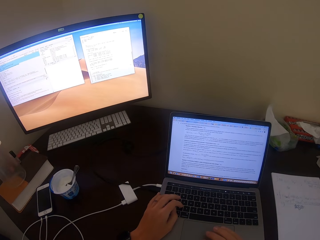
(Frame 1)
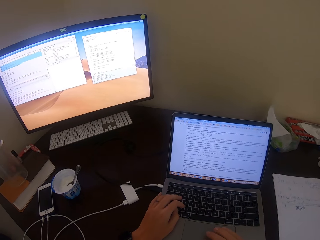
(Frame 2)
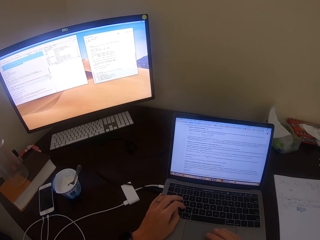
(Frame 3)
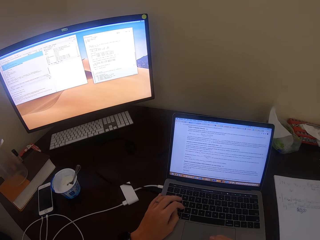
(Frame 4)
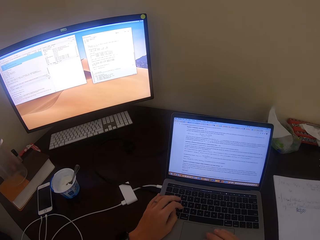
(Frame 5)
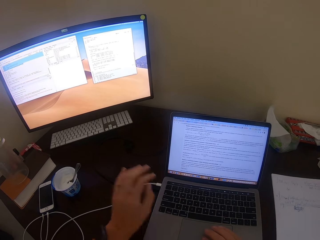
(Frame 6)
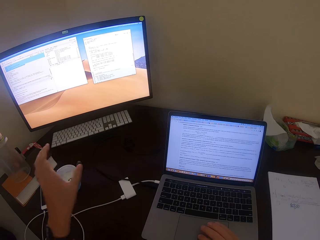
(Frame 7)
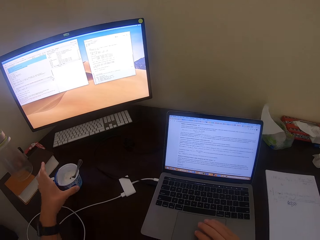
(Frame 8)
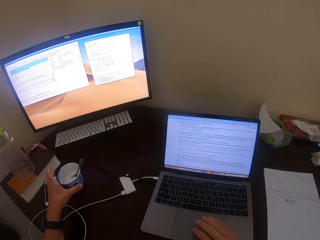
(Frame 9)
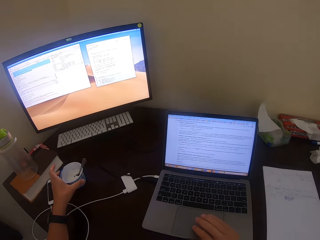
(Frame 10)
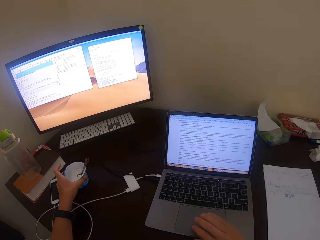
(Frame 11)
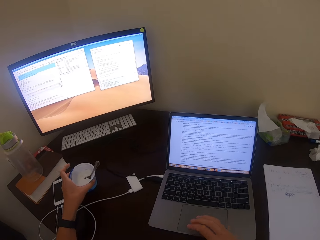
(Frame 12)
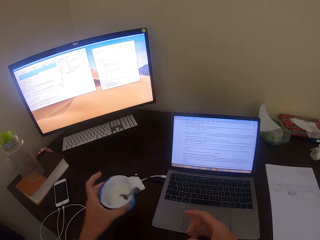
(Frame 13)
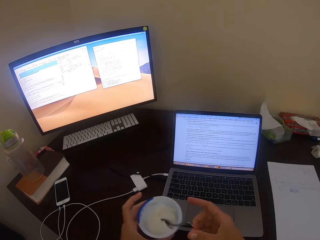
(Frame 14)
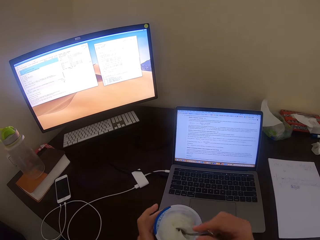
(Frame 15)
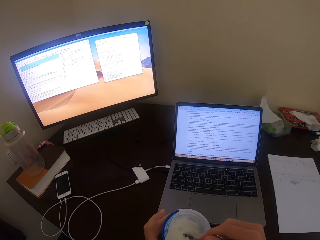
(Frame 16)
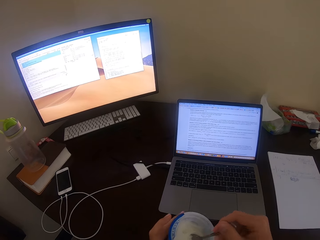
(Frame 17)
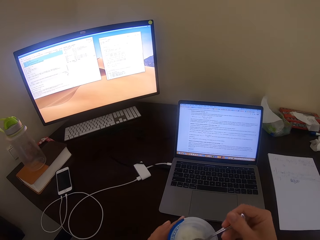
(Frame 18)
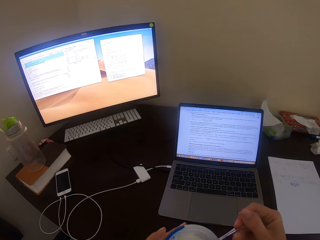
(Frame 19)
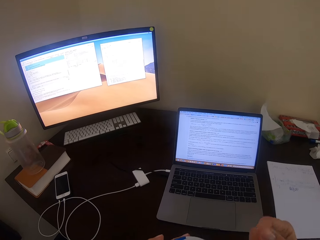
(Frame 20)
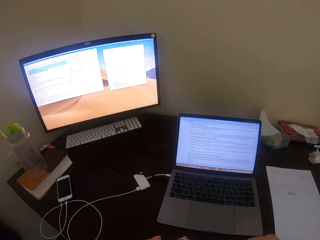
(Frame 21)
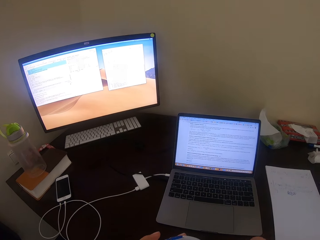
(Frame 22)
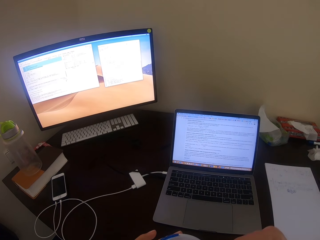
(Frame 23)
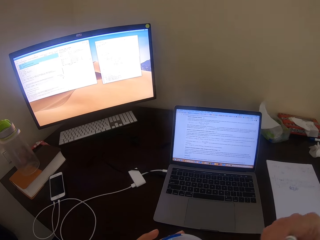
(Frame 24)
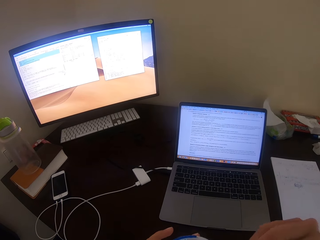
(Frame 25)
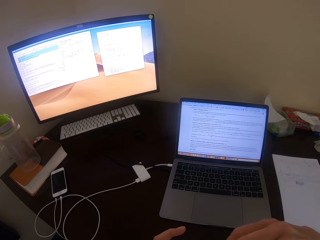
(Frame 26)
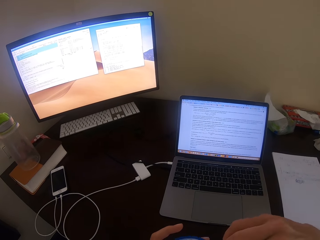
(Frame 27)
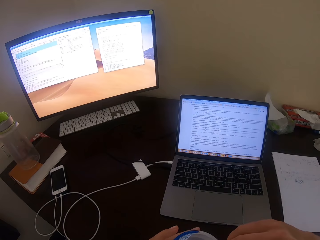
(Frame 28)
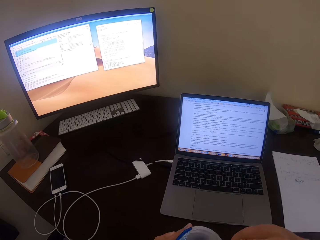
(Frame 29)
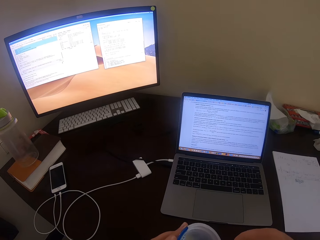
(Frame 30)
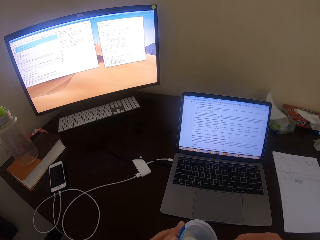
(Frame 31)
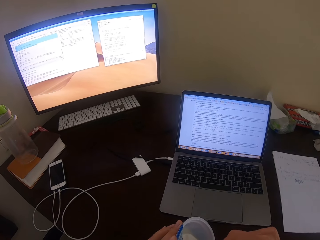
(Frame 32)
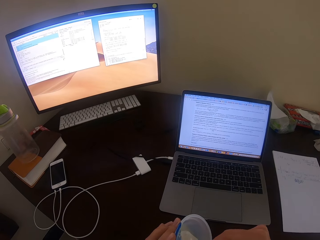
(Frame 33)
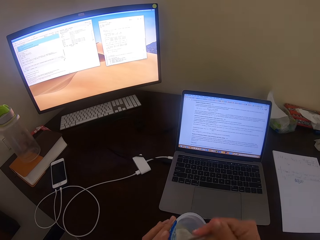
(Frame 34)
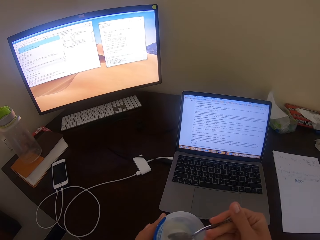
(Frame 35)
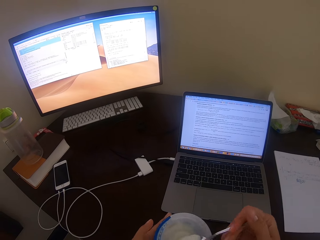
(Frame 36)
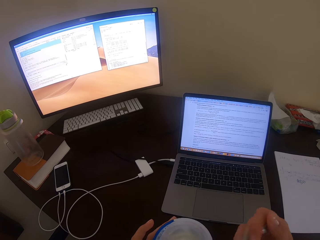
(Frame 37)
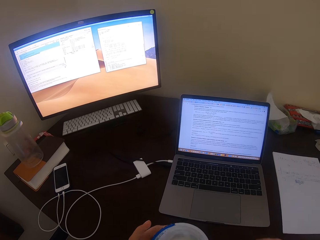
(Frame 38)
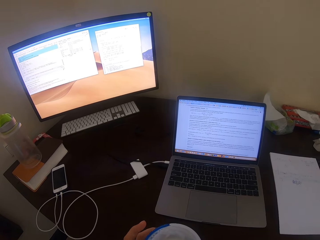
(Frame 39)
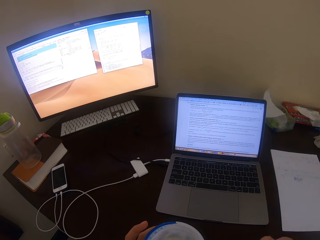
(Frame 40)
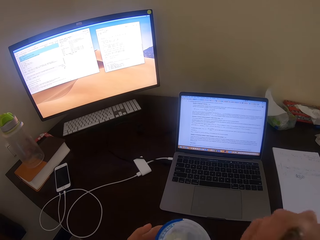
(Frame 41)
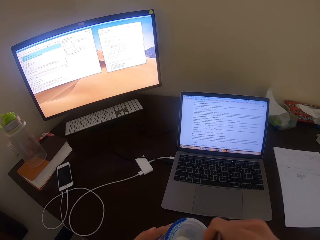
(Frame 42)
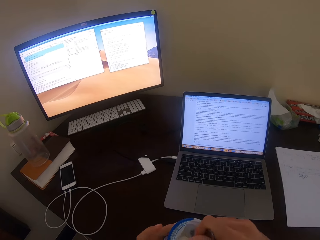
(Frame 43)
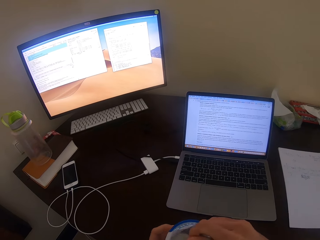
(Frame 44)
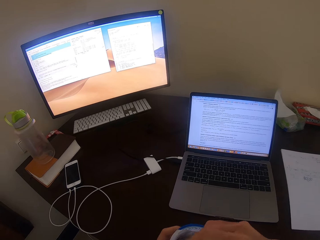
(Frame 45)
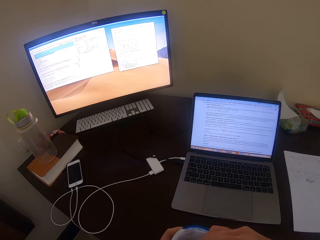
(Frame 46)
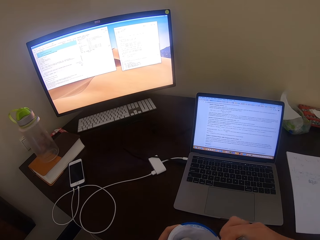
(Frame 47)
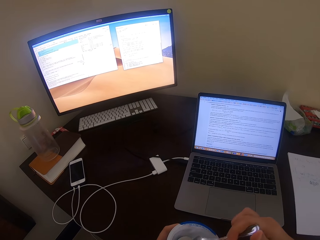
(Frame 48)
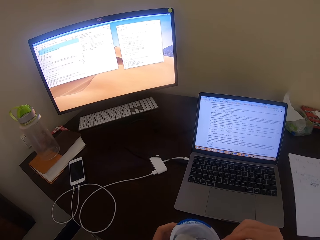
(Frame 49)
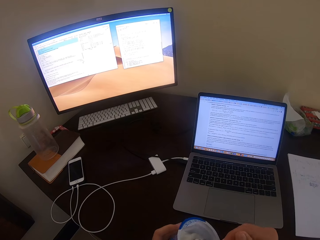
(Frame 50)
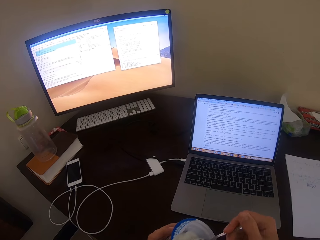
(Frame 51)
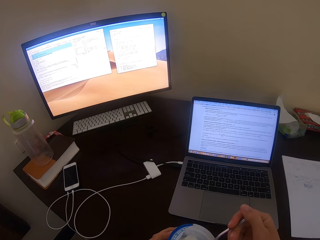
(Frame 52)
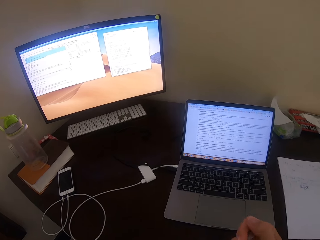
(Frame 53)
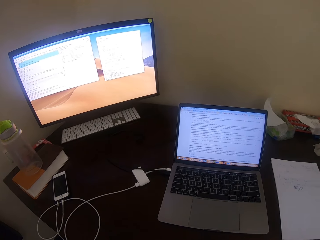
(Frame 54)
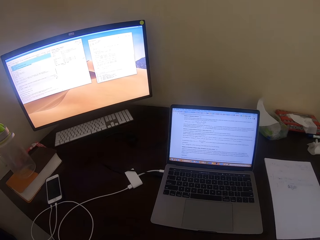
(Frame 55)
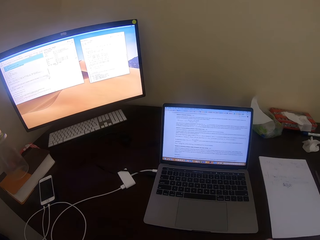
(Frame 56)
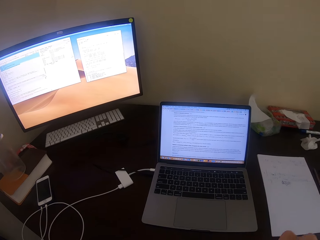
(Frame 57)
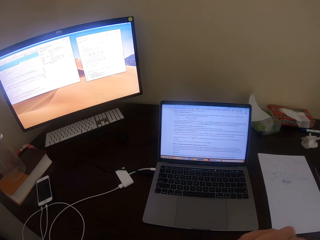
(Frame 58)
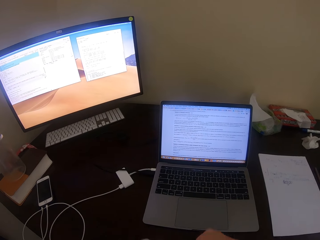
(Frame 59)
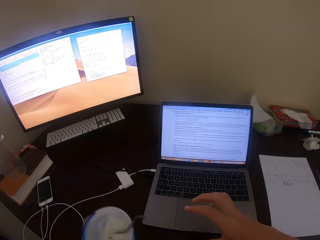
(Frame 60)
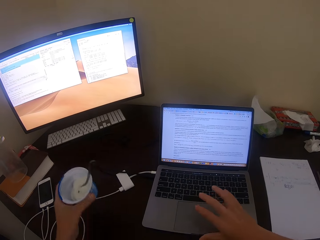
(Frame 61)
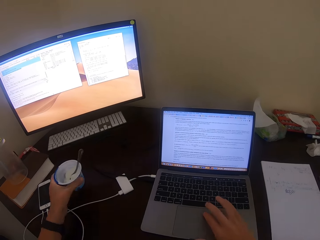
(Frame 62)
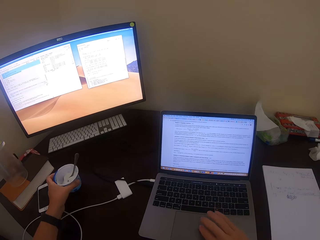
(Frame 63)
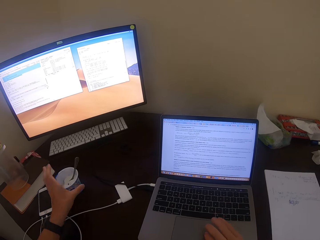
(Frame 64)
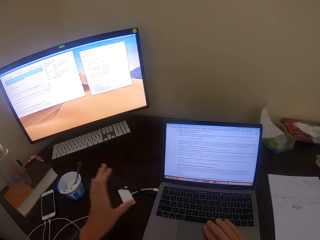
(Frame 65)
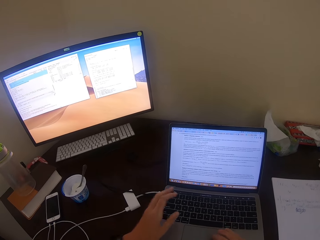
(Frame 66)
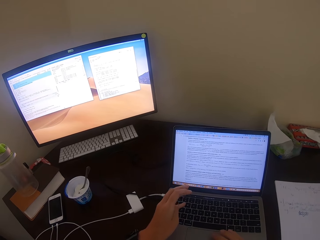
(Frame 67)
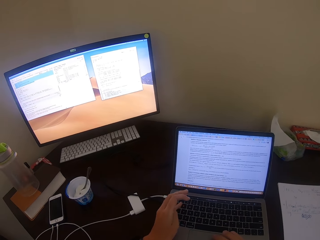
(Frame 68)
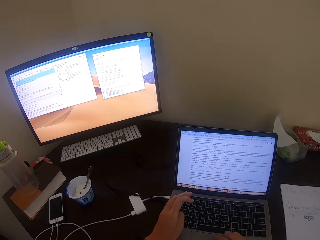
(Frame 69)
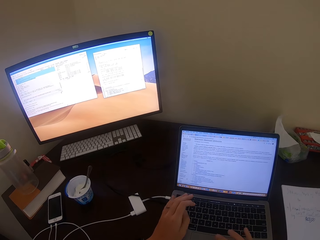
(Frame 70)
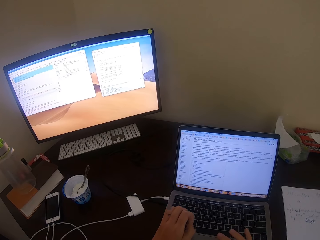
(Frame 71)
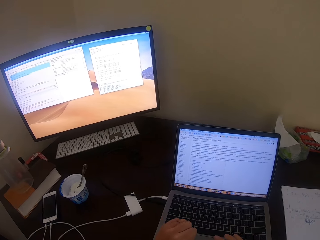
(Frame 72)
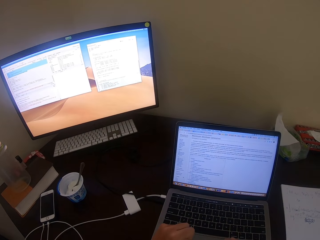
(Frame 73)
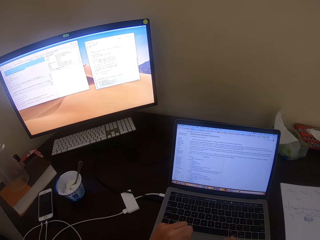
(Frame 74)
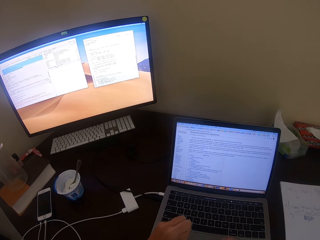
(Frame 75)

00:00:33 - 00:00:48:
The camera wearer operates the laptop. They pick up the tin of ice cream. They scoop some ice cream. They eat from the container with a spoon. They scoop some ice cream, and scoop some ice cream again. They place the tin of ice cream on the table. They operate the laptop.

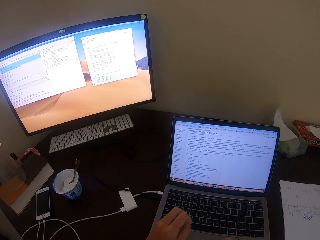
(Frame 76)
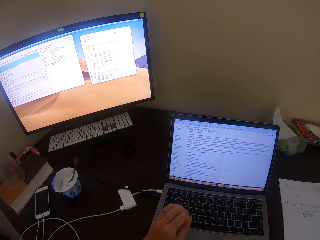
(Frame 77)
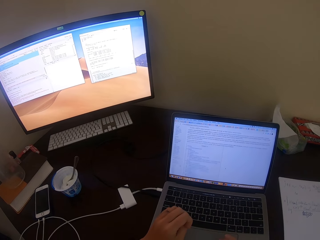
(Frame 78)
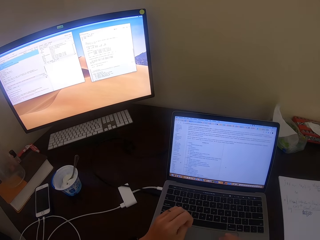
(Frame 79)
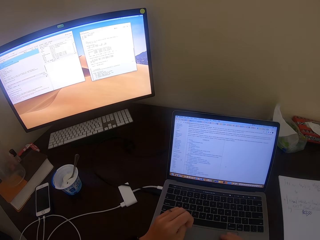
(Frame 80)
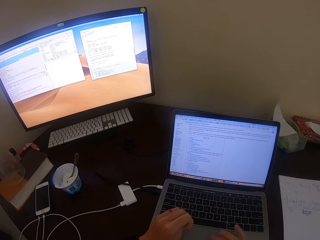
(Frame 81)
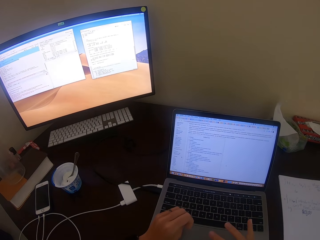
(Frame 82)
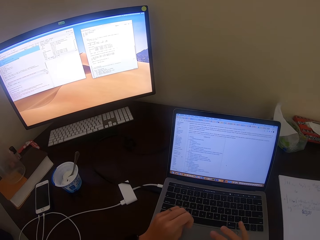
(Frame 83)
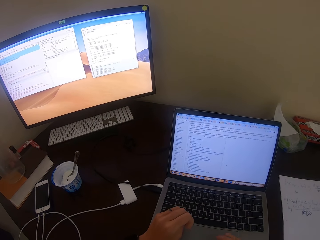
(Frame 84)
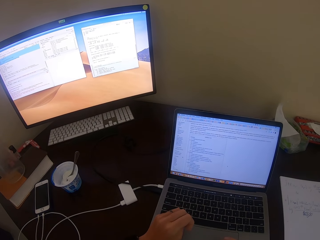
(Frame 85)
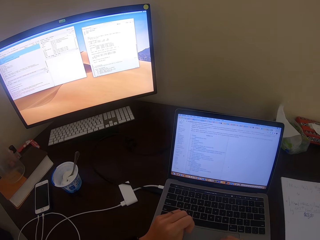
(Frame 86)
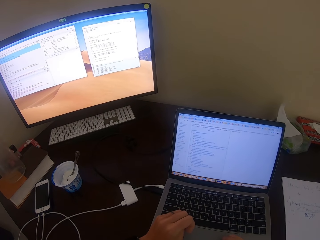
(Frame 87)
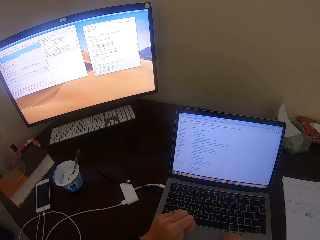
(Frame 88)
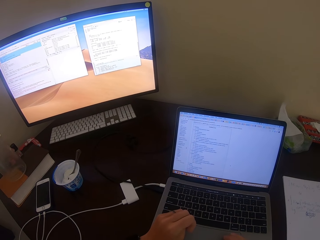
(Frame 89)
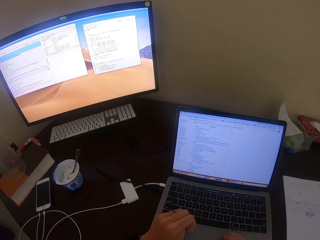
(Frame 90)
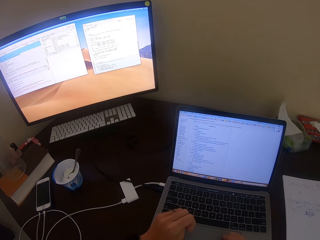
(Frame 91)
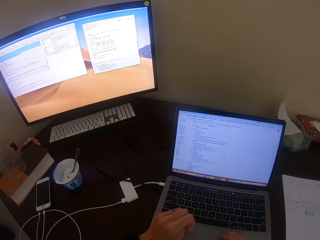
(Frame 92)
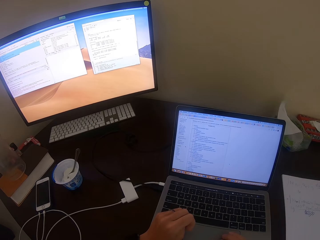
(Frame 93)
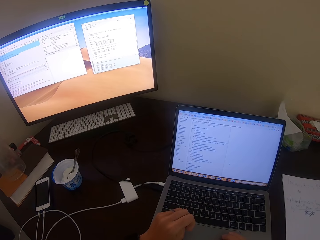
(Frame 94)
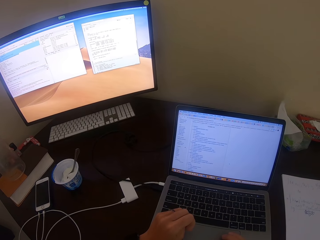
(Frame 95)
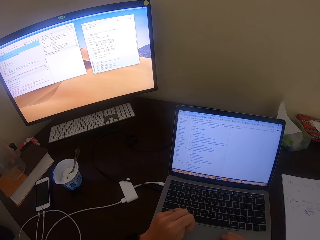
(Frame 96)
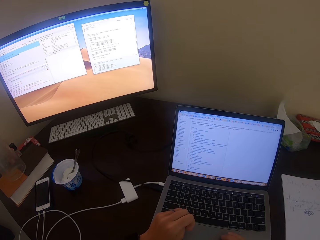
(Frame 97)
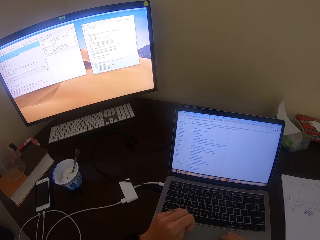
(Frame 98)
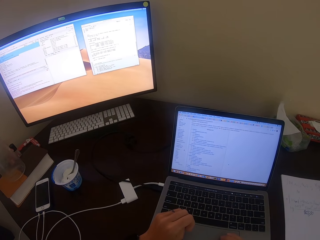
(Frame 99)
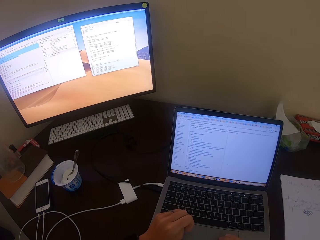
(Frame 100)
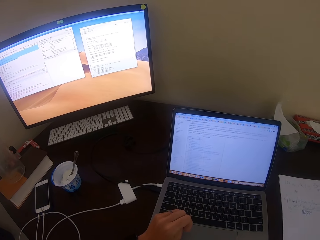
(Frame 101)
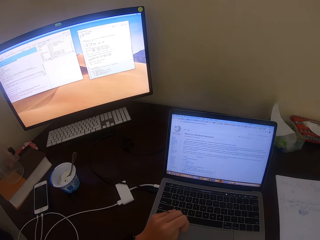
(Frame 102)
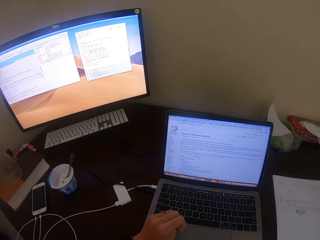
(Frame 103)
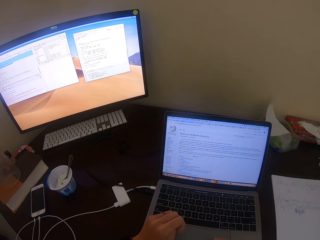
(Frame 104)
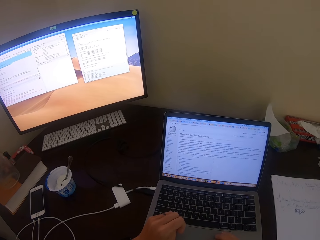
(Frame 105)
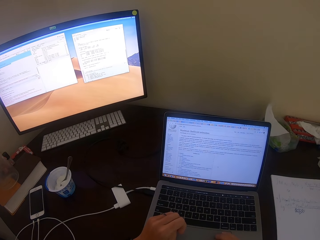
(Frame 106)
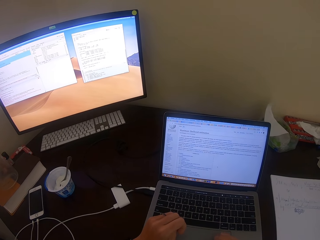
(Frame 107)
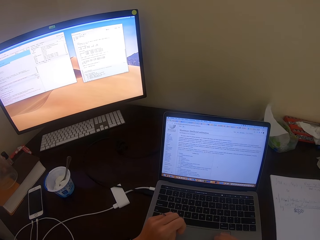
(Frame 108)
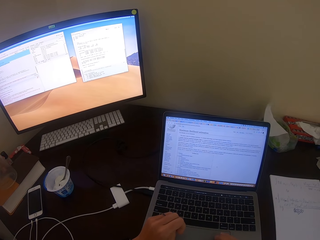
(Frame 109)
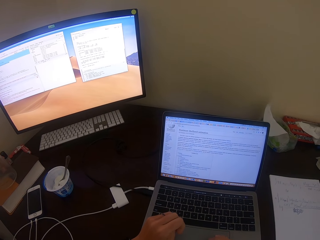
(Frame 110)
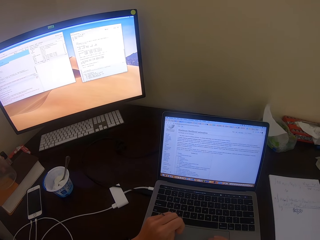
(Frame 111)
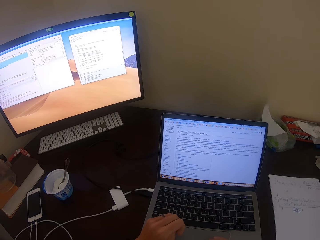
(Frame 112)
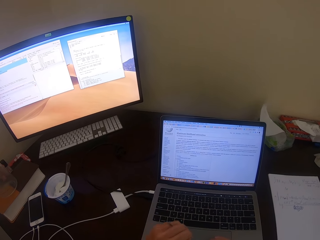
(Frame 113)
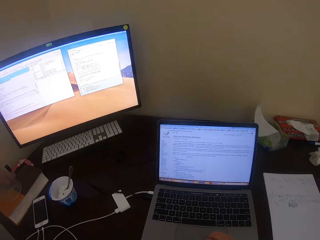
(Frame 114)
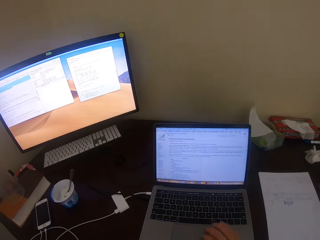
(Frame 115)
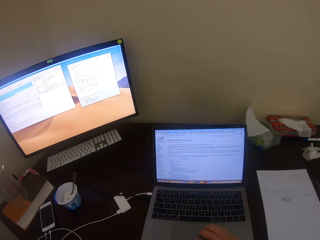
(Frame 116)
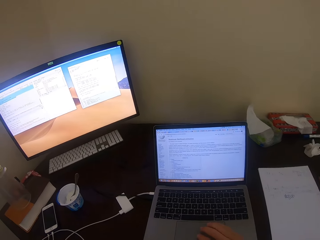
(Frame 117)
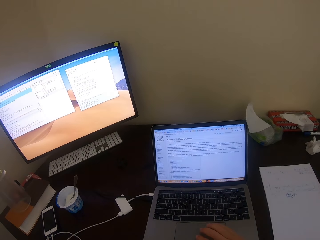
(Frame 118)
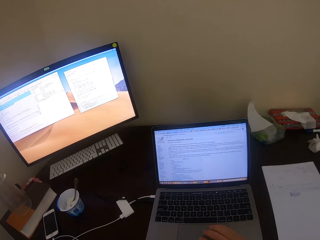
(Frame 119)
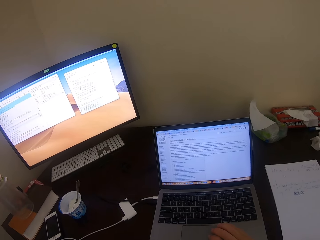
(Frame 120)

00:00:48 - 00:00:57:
The camera wearer uses the laptop.
